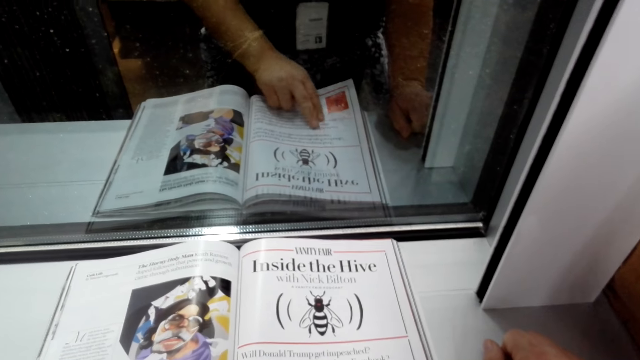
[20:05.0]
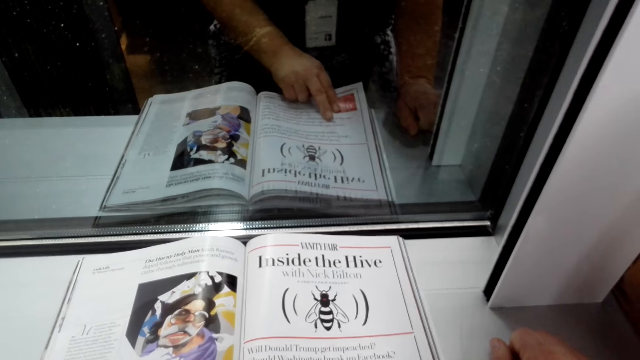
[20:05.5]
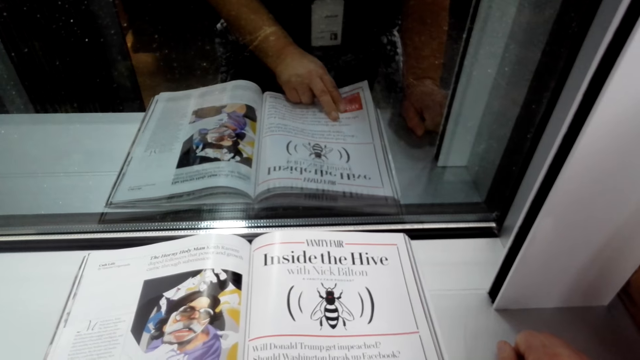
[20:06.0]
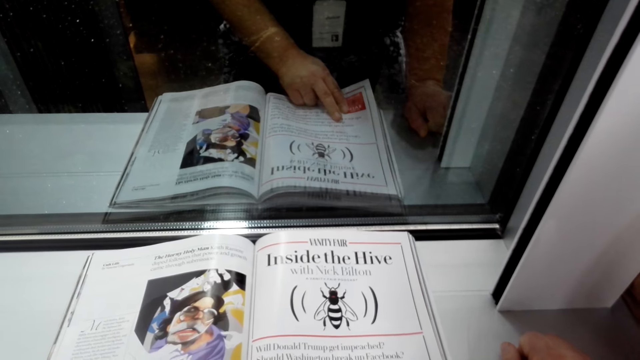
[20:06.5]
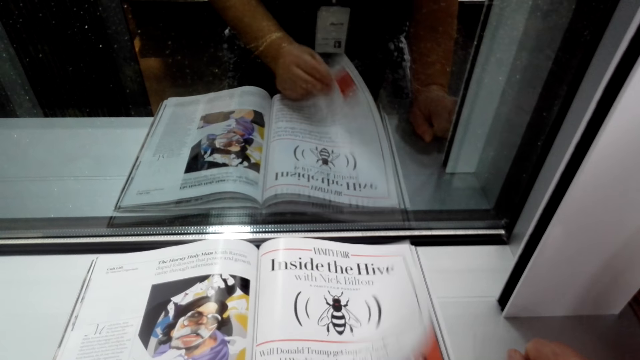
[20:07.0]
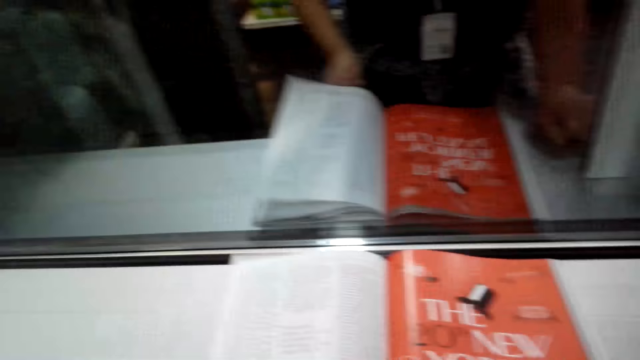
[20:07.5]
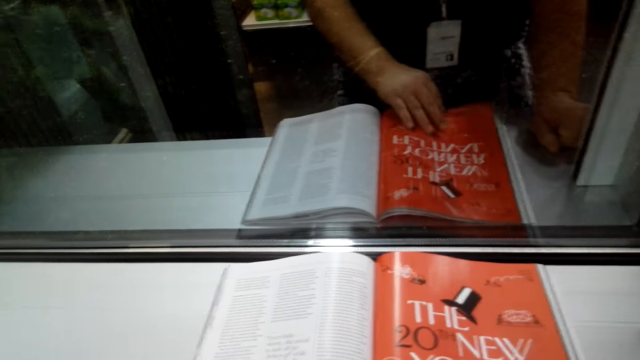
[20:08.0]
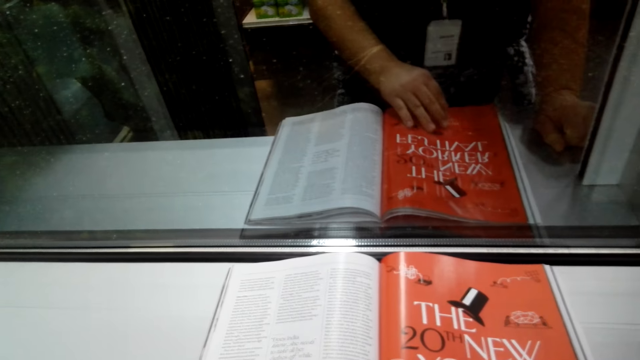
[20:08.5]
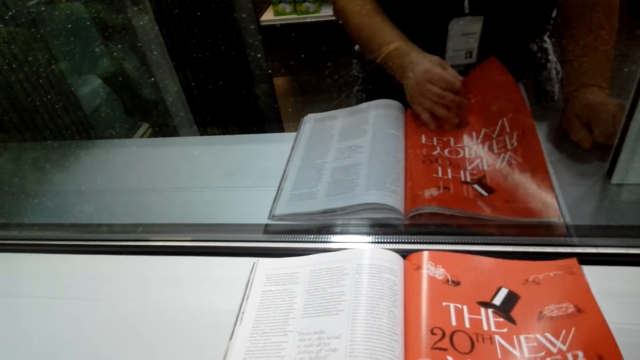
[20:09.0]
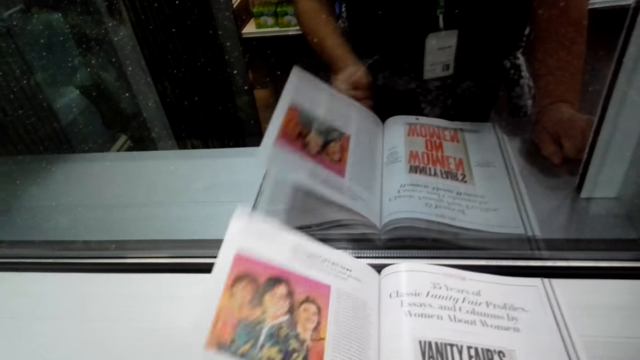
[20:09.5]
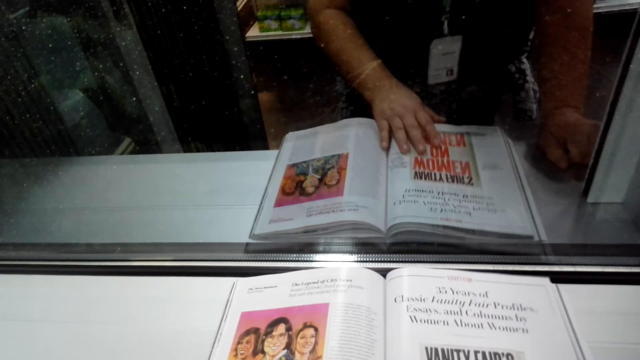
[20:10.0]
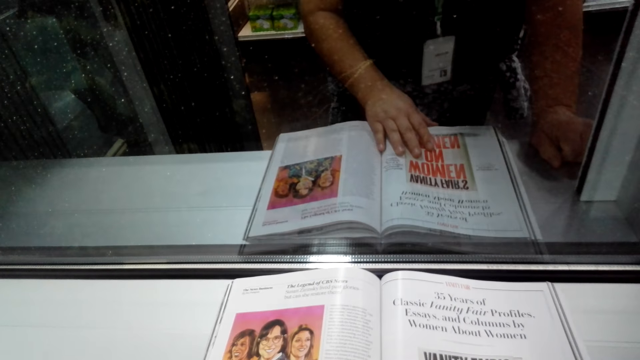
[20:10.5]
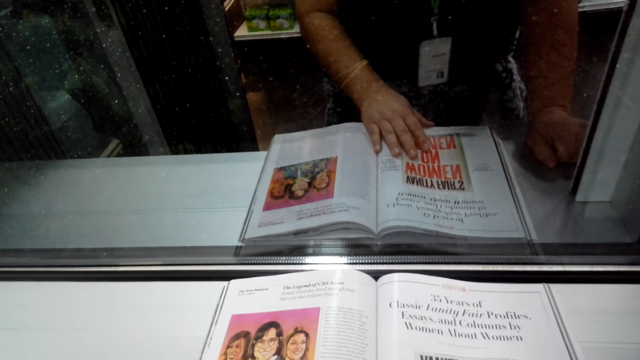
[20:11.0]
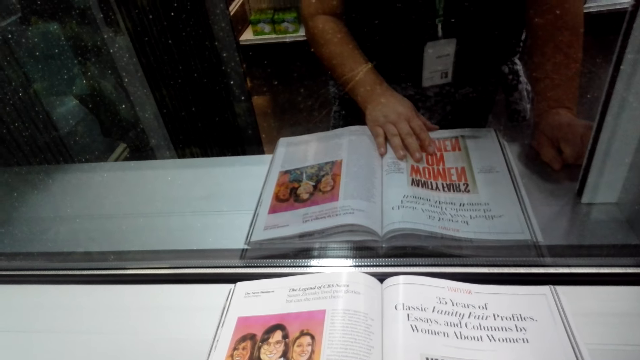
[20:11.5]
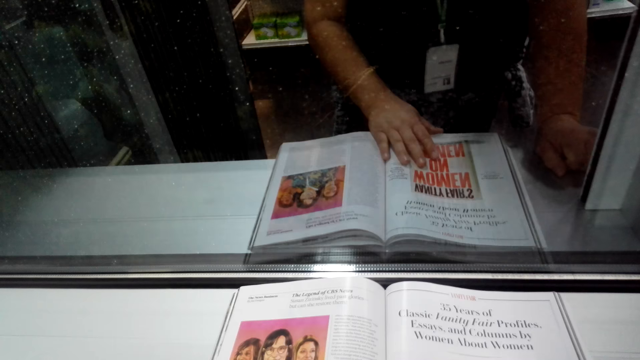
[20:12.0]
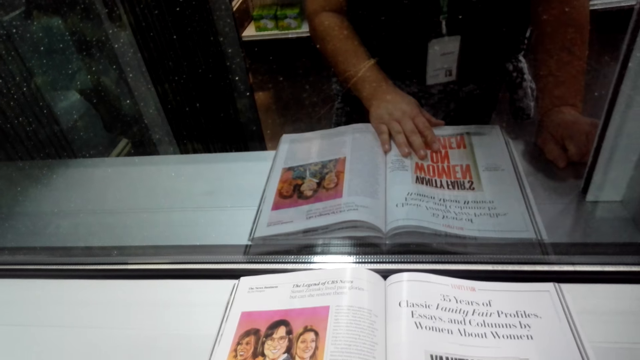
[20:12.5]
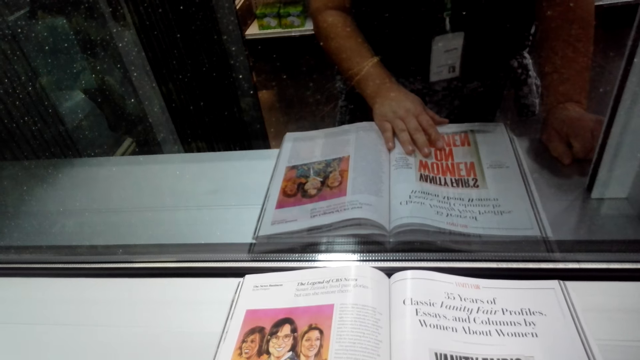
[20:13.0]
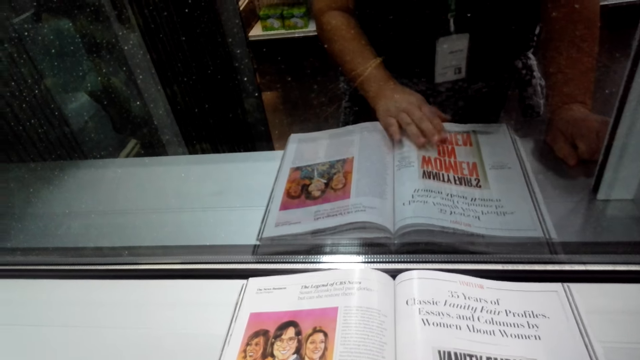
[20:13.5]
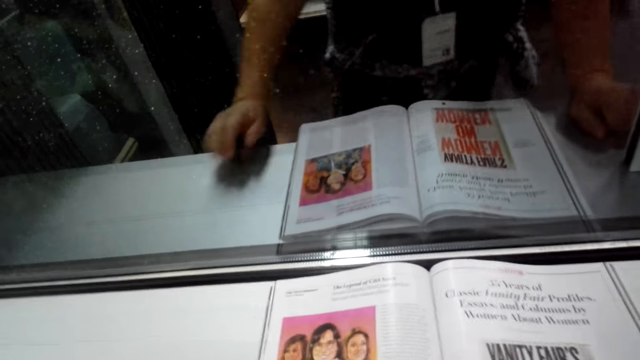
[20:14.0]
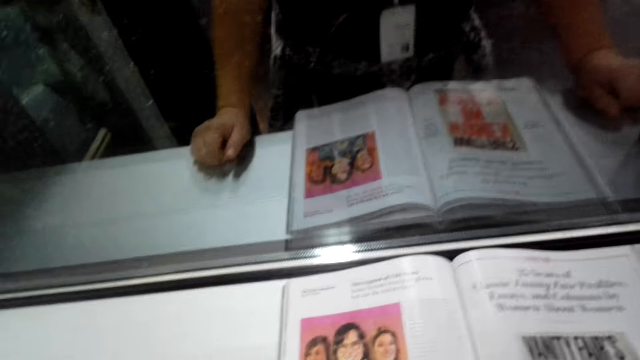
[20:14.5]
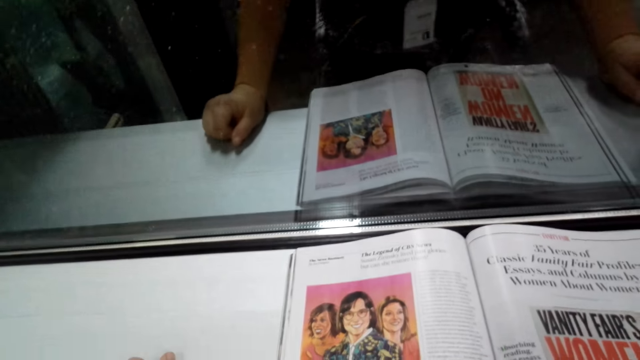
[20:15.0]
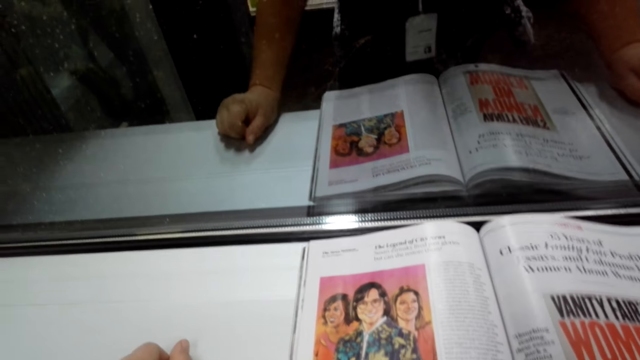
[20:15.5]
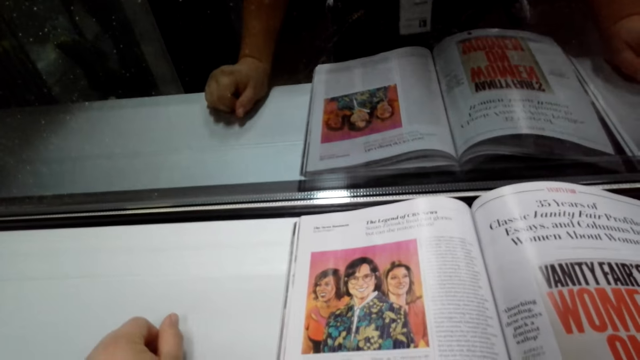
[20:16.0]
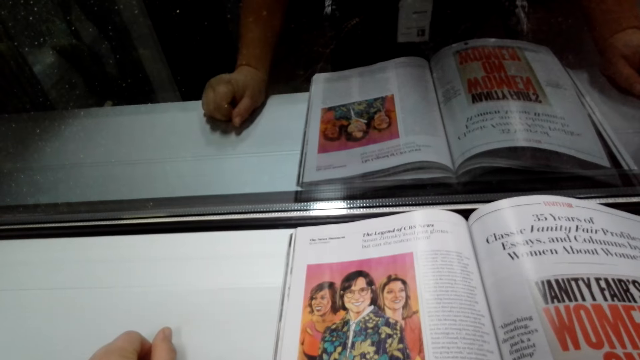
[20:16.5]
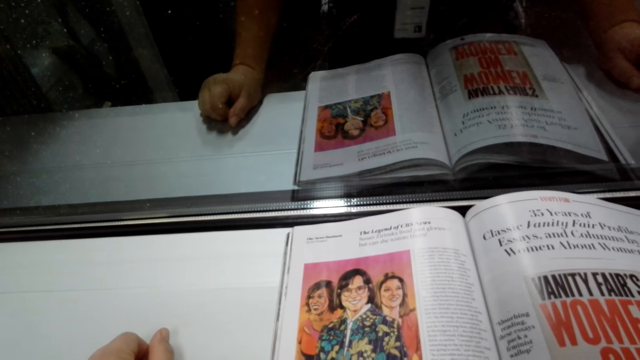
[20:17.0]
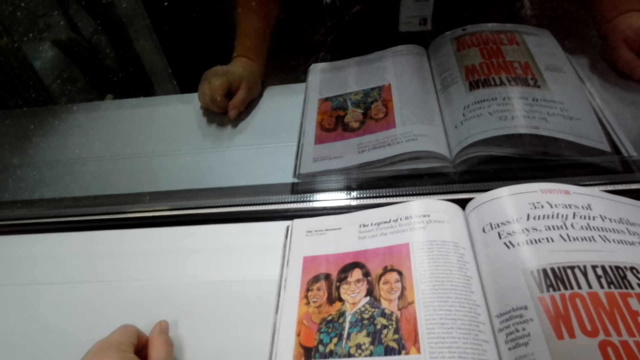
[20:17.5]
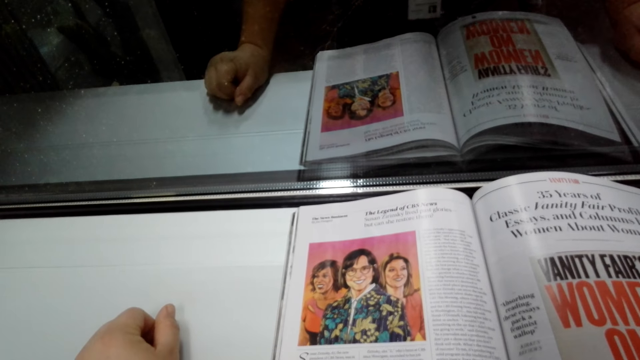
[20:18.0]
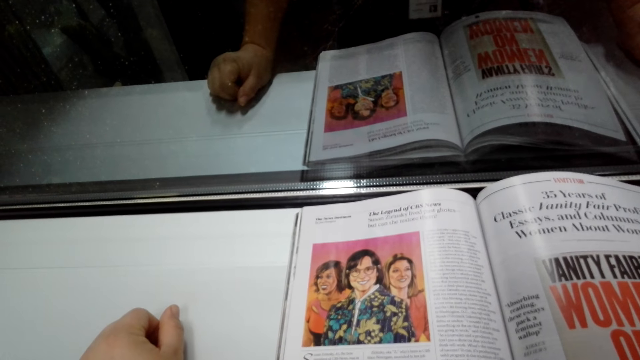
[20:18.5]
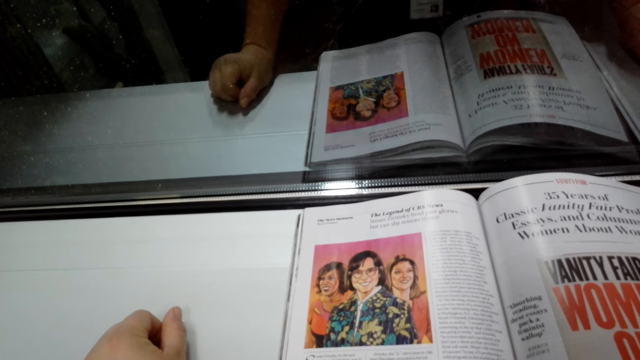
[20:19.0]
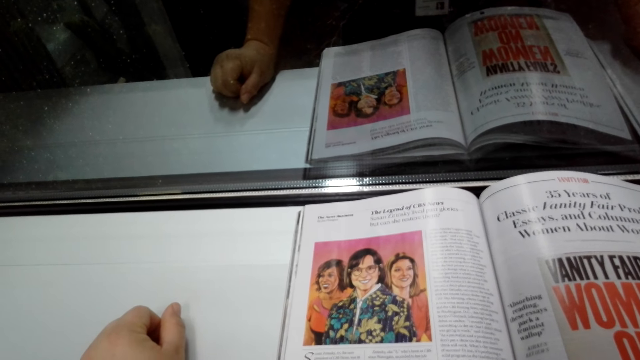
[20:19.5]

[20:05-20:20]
The camera wearer turns the magazine pages. They look at the magazine. They read the magazine.

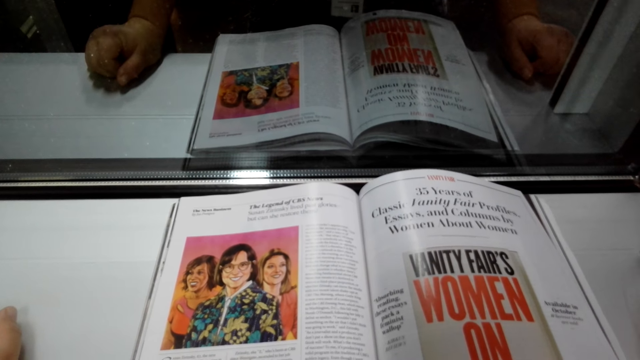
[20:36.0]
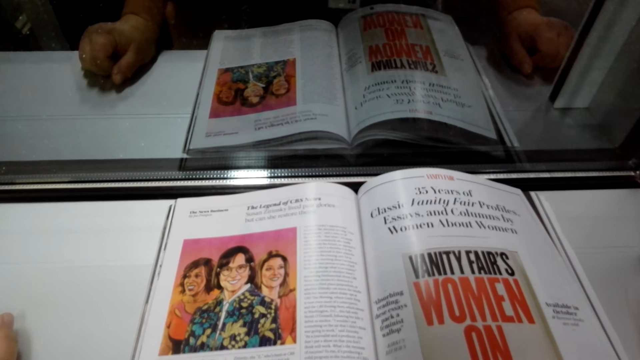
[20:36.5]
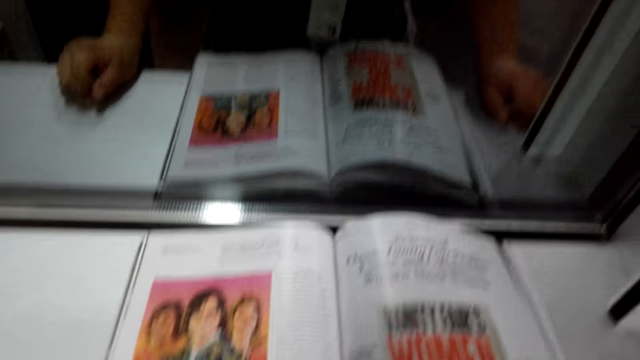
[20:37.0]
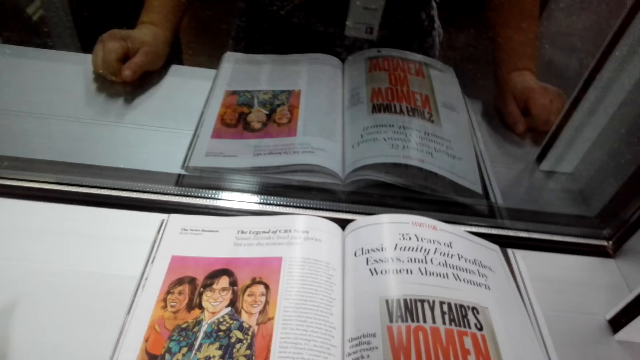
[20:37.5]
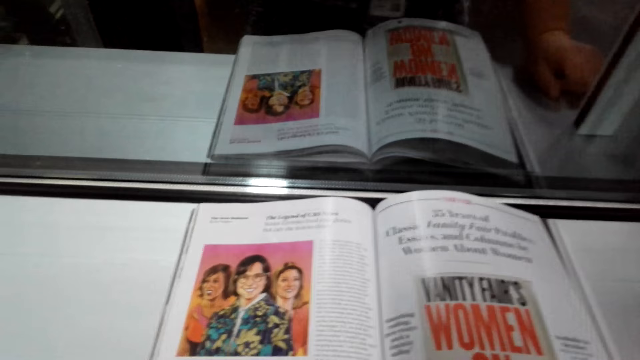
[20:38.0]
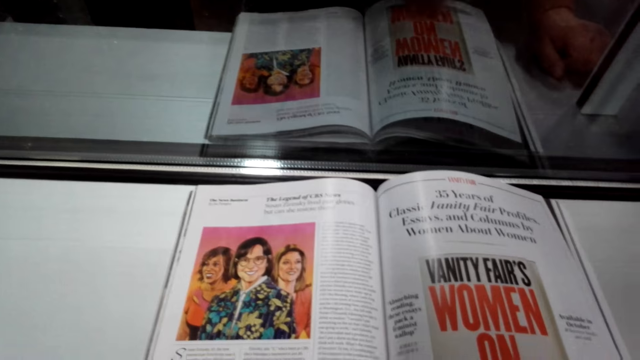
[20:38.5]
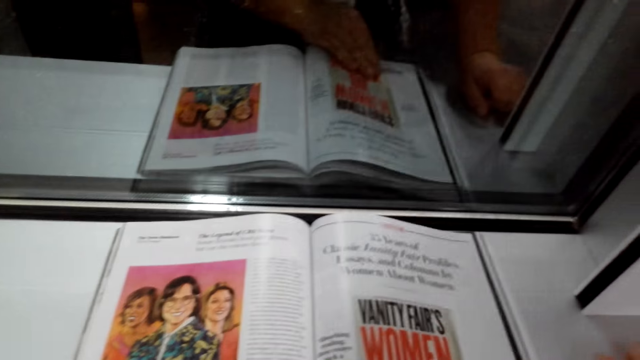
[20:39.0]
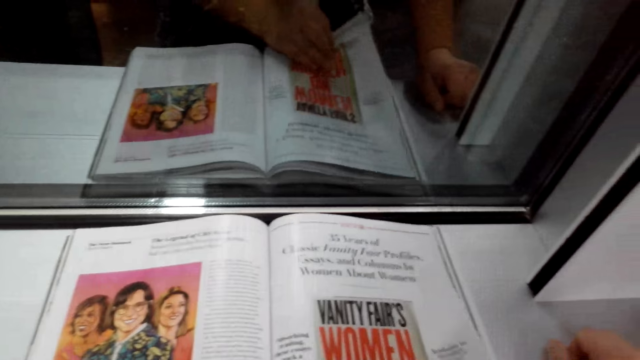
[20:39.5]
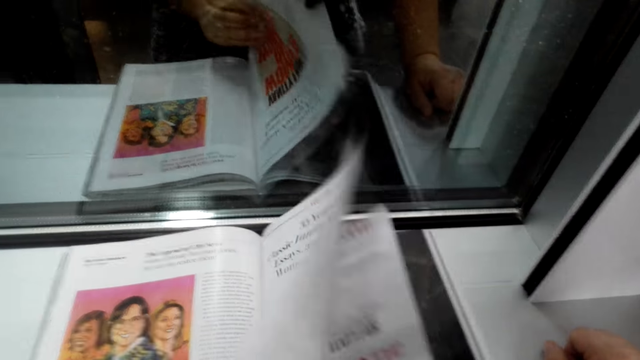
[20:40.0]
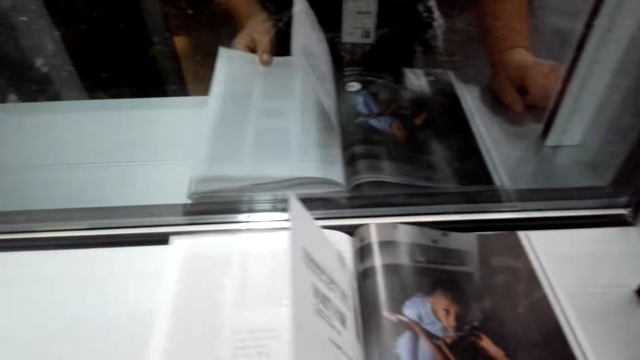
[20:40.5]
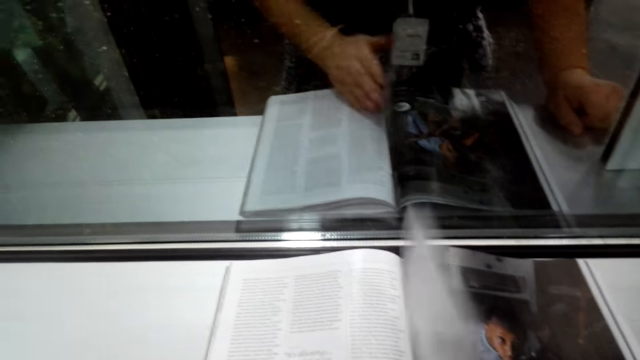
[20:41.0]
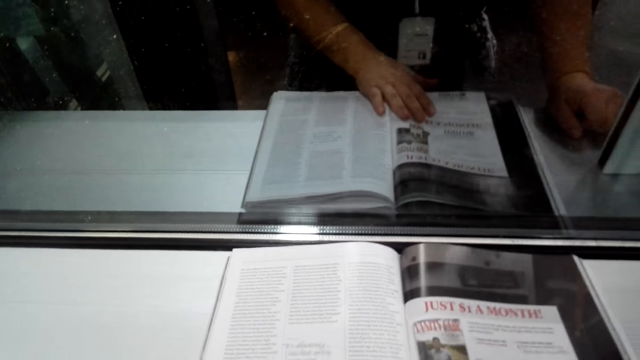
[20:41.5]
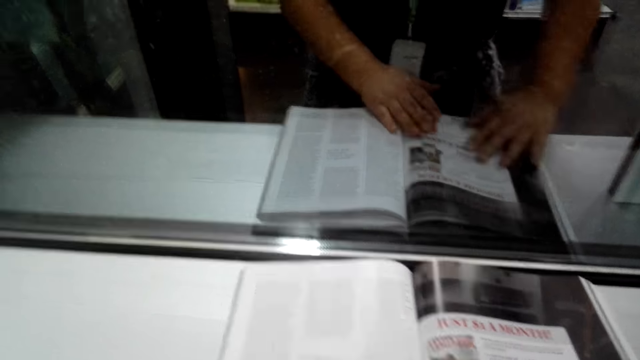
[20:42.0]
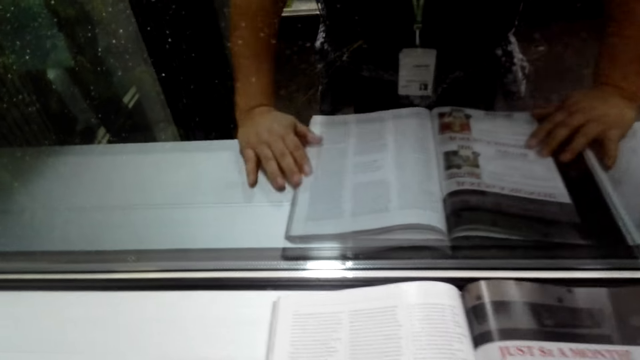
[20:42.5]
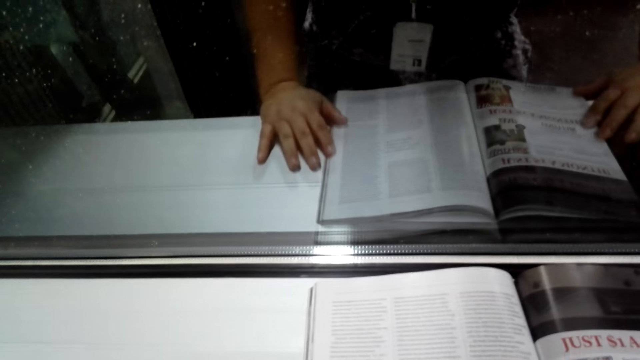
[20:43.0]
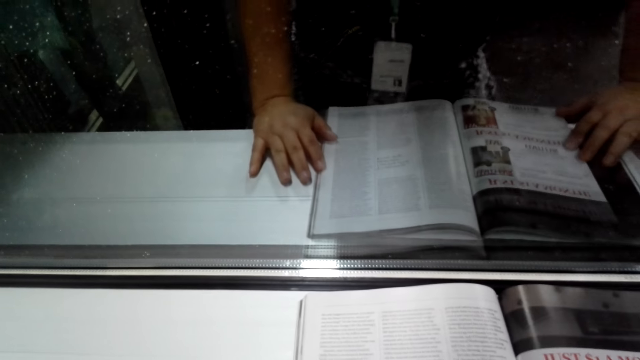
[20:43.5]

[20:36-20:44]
The camera wearer touches something. They turn the magazine pages. They open the magazine. They look at the magazine.
